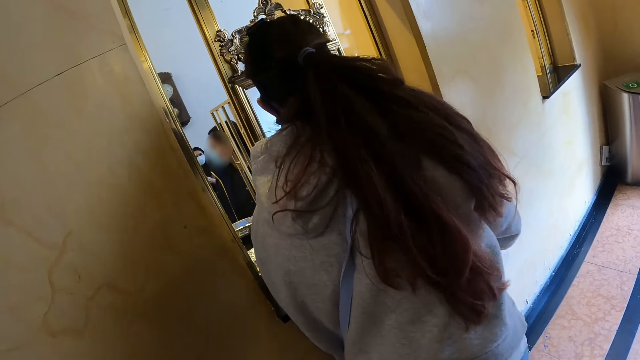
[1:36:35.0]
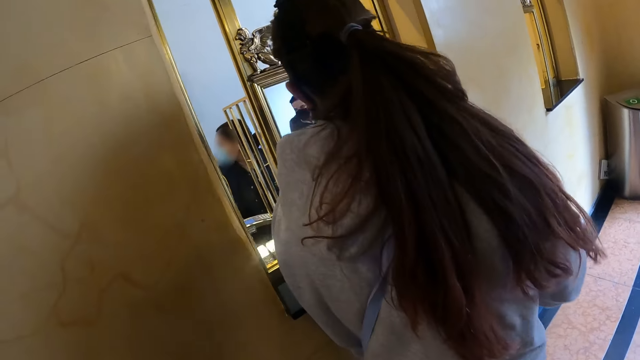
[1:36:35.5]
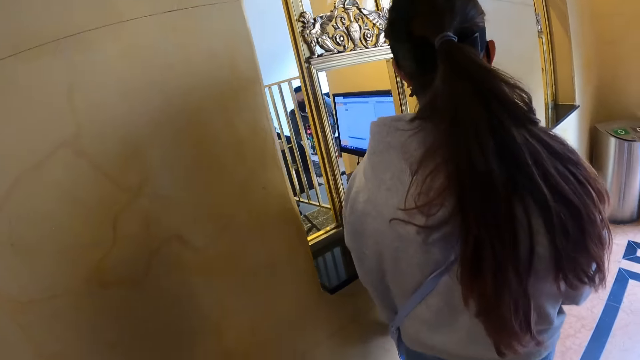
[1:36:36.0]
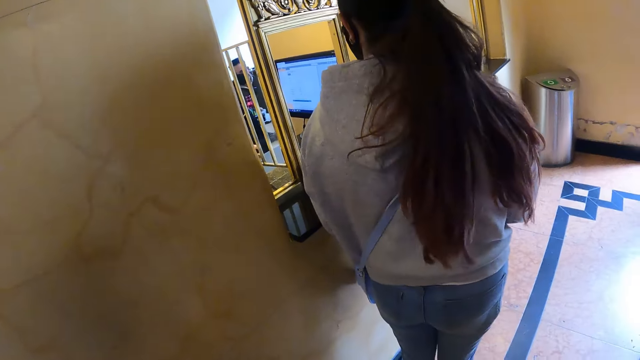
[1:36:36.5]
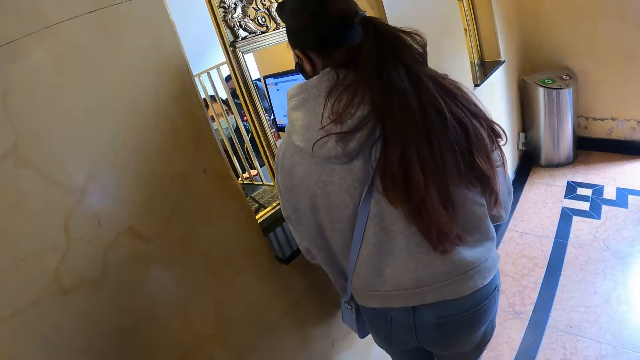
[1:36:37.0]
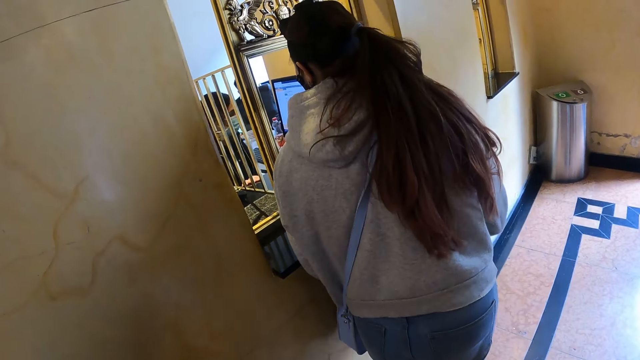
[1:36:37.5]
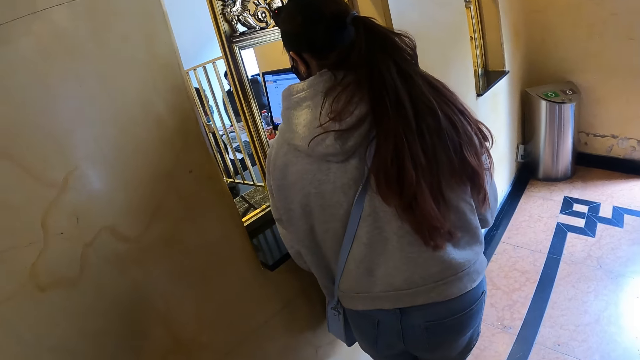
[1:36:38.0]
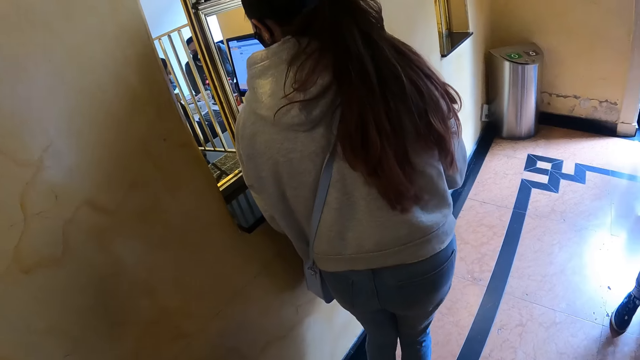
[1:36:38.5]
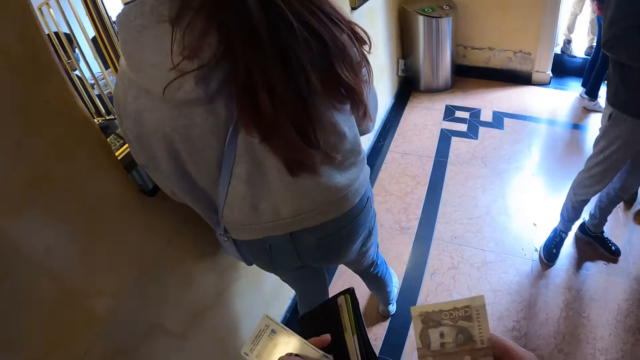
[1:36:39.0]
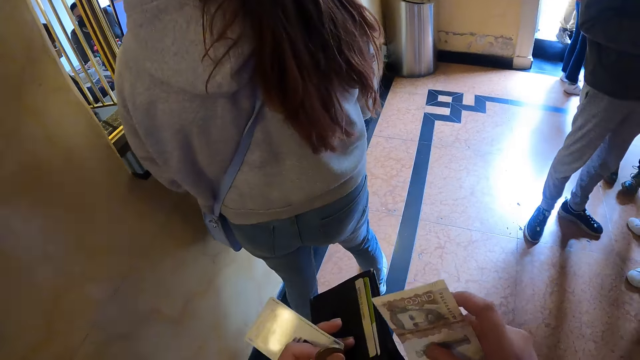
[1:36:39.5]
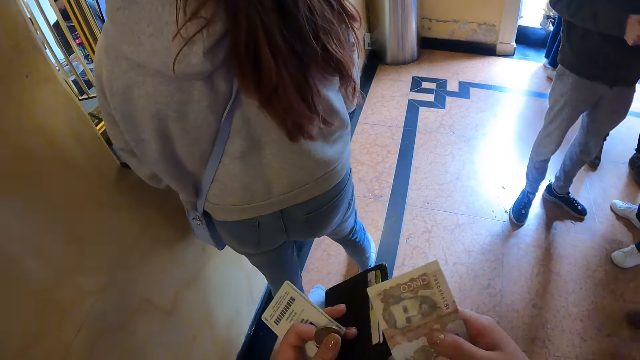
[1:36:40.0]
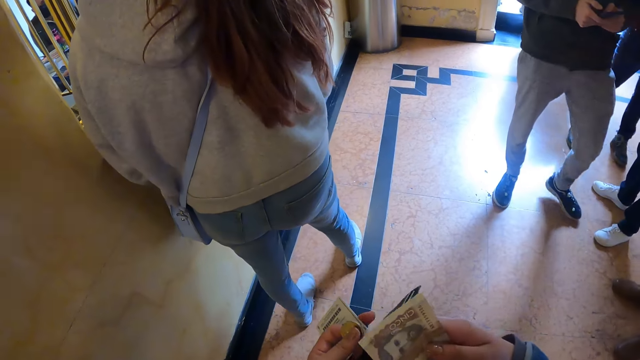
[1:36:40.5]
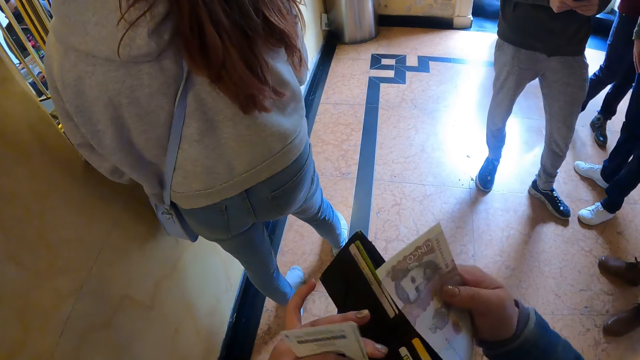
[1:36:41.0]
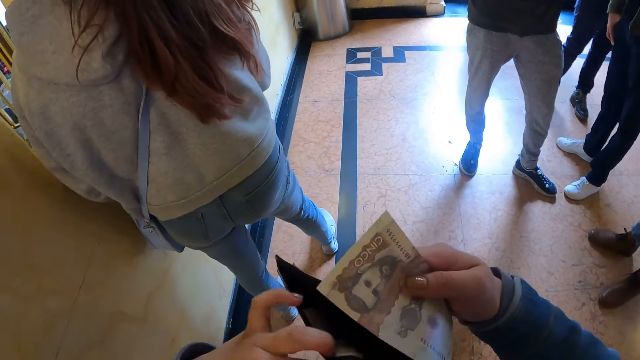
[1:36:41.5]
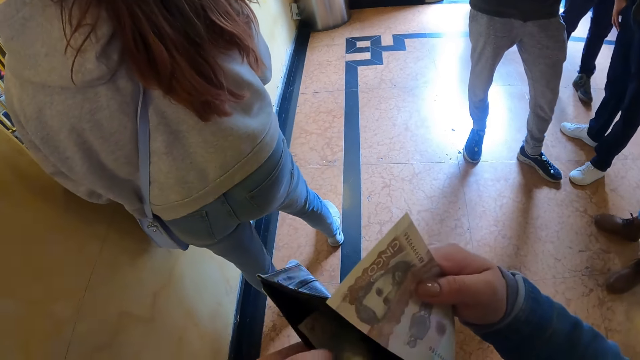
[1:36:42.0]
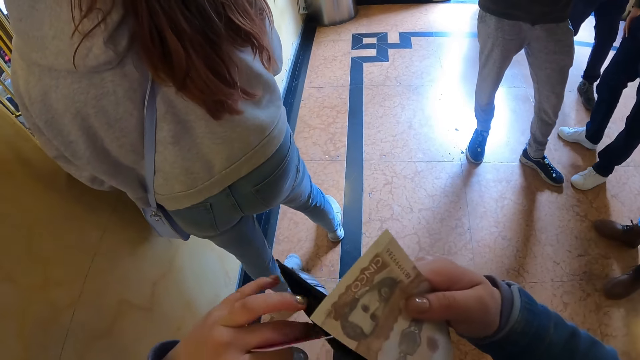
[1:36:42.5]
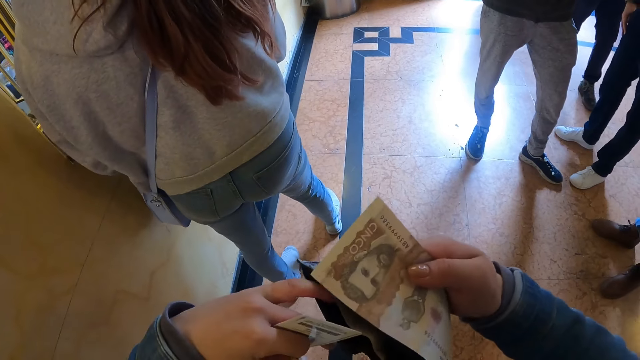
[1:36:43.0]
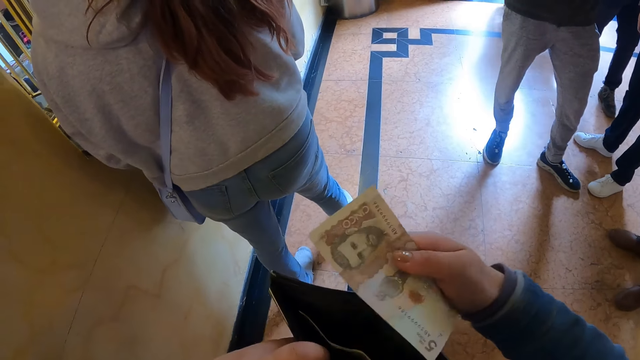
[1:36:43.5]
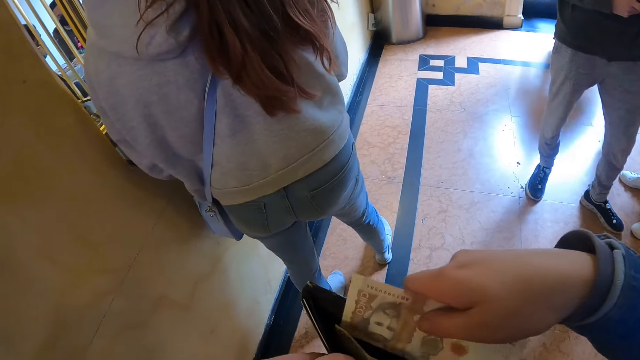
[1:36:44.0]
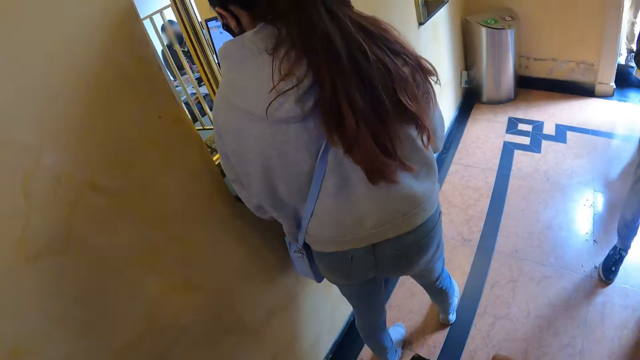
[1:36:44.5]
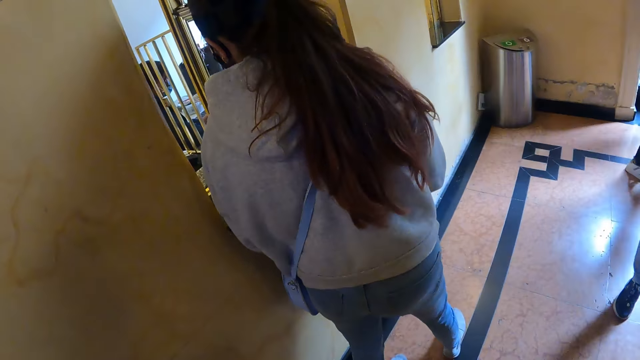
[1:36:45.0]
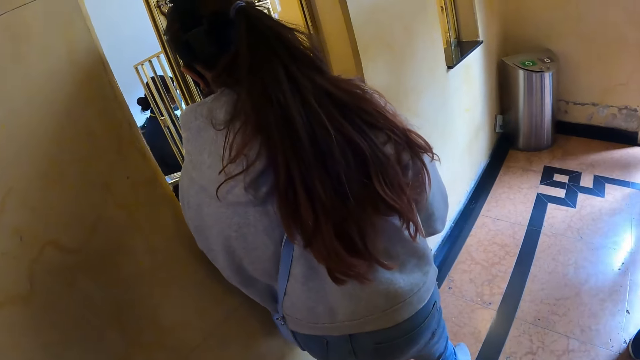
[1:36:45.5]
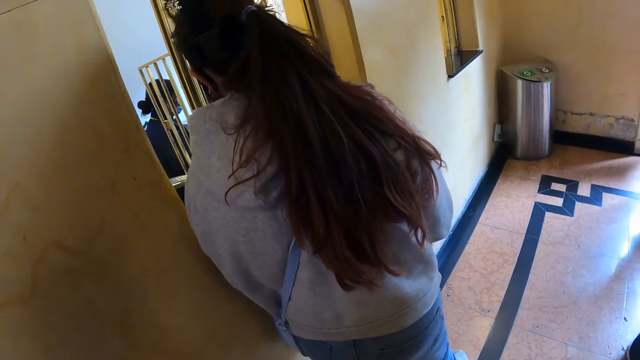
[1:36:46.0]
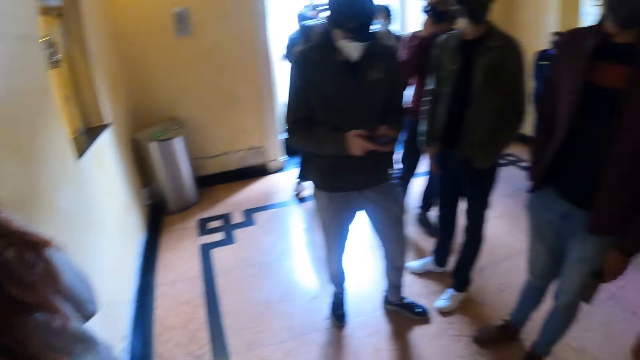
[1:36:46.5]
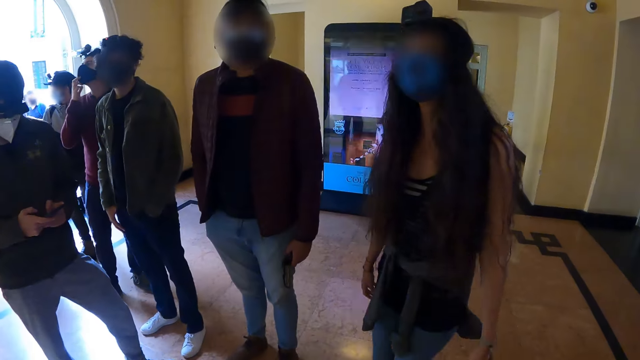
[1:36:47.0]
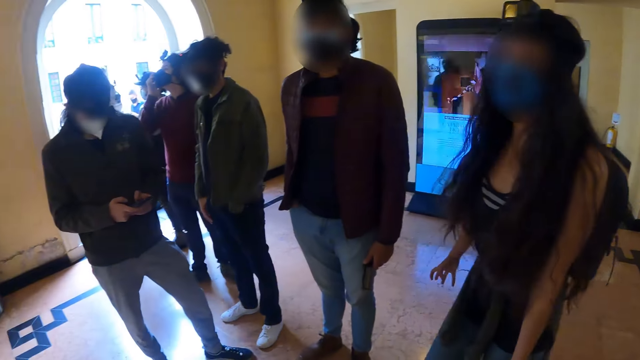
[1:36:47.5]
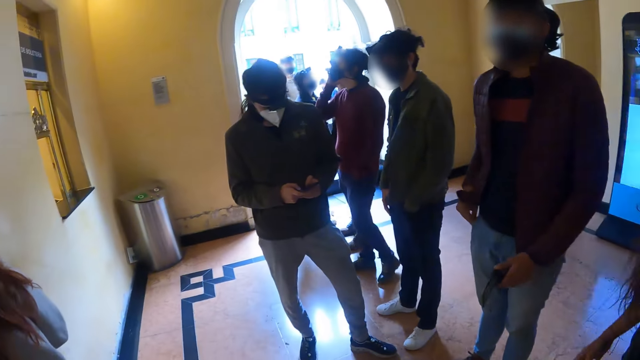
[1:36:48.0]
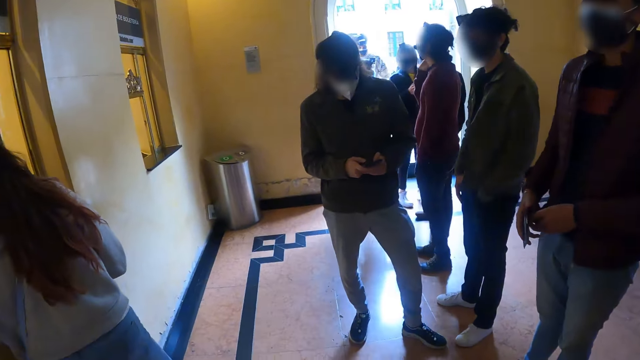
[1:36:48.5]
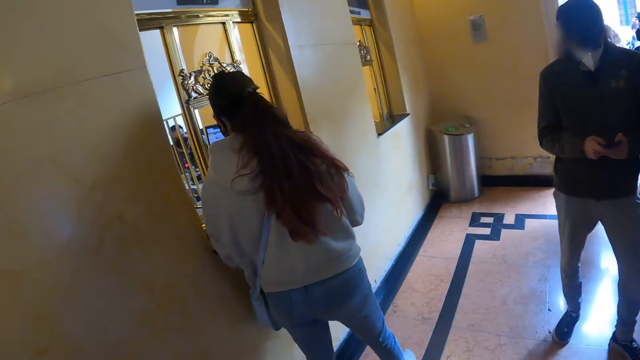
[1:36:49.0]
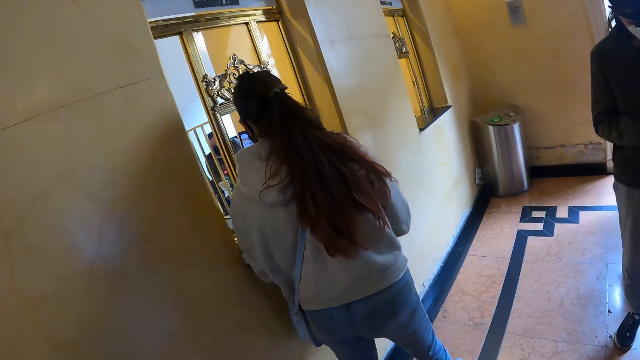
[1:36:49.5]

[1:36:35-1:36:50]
A person moves close to a woman at the window. The woman talks with another woman in the reception. The camera wearer moves the wallet and money with the hand. She opens her wallet. She puts the cash in her wallet. She stares at the room. Another person moves the hand to the face.

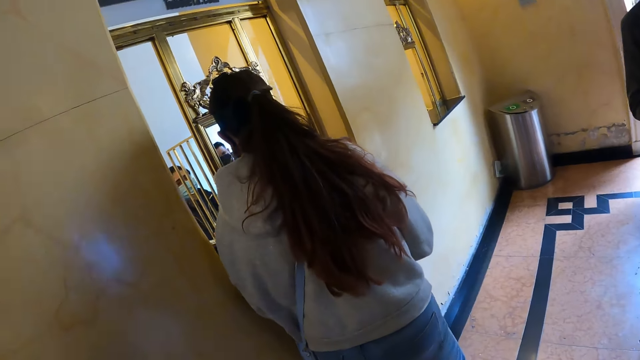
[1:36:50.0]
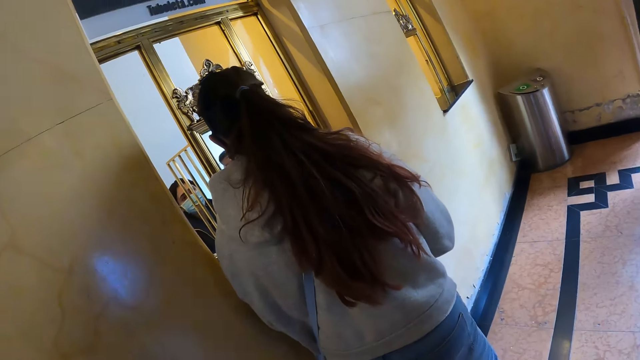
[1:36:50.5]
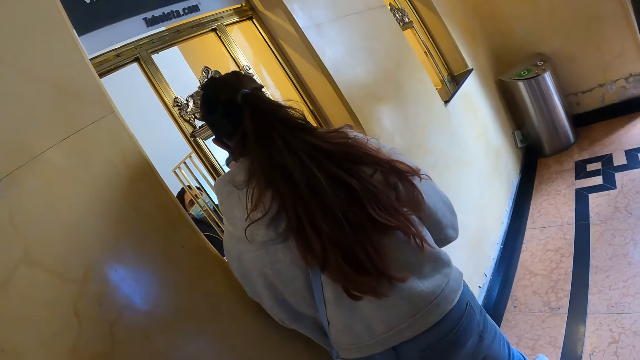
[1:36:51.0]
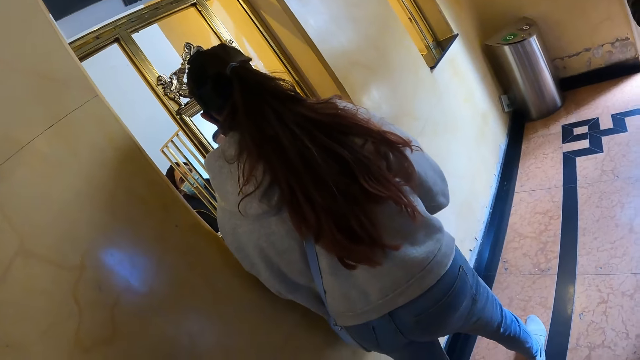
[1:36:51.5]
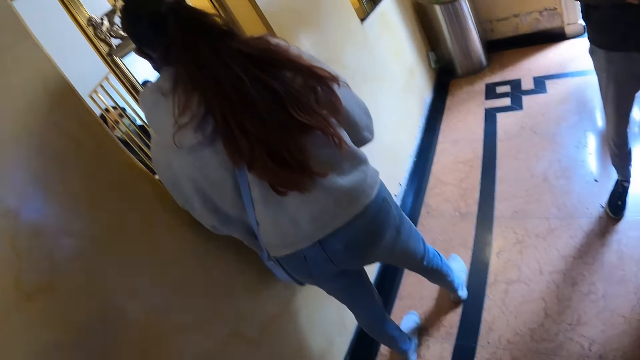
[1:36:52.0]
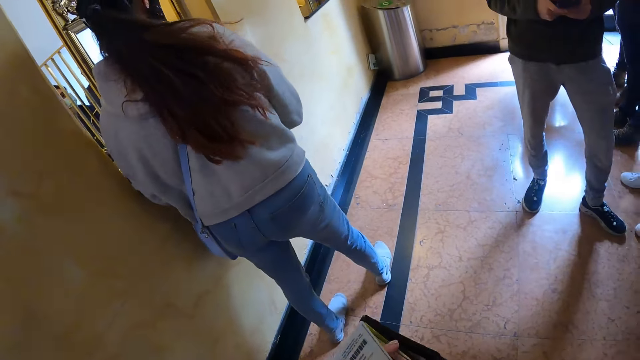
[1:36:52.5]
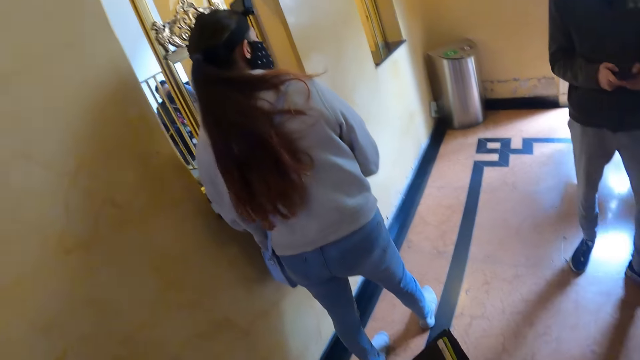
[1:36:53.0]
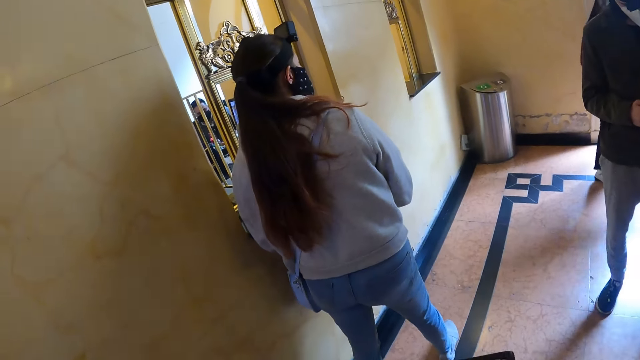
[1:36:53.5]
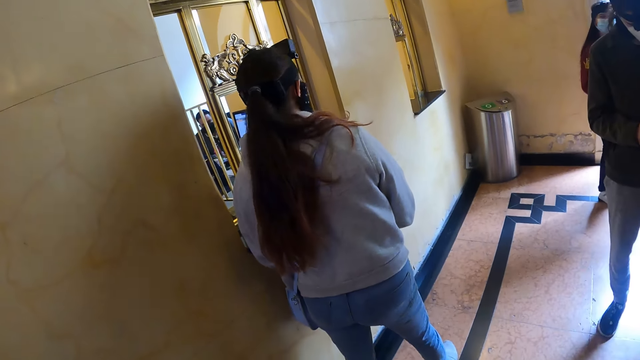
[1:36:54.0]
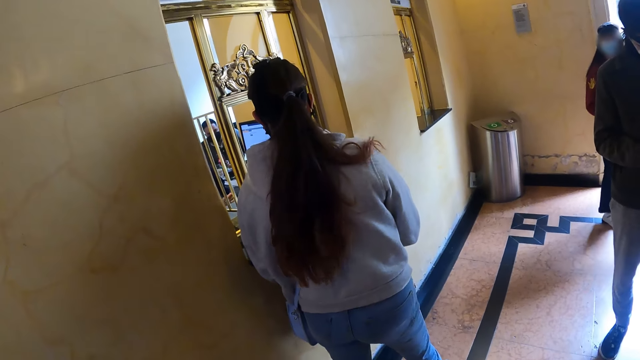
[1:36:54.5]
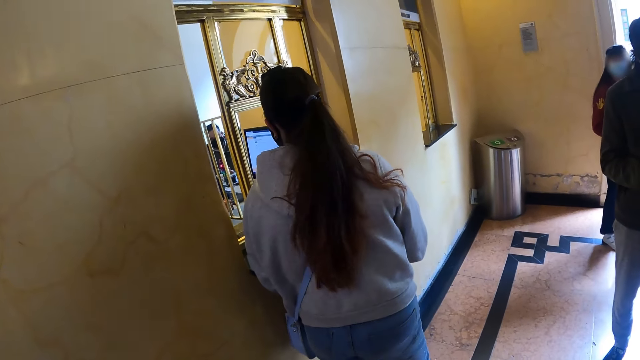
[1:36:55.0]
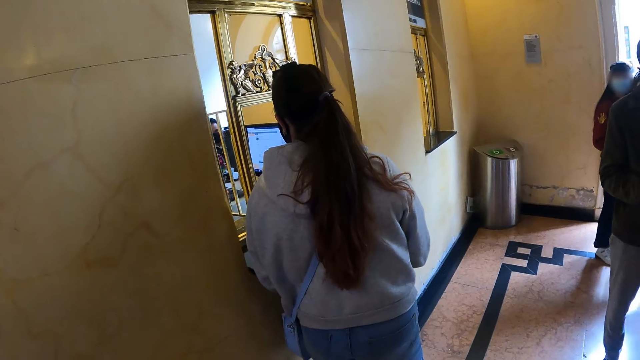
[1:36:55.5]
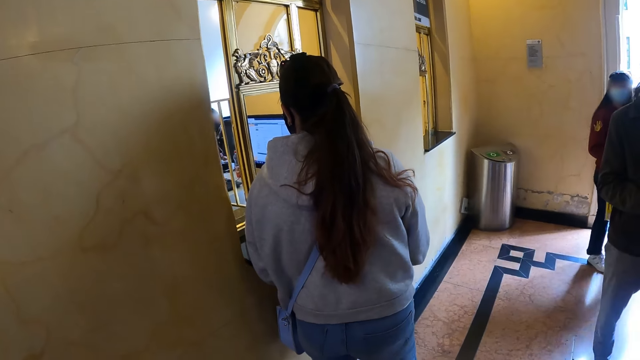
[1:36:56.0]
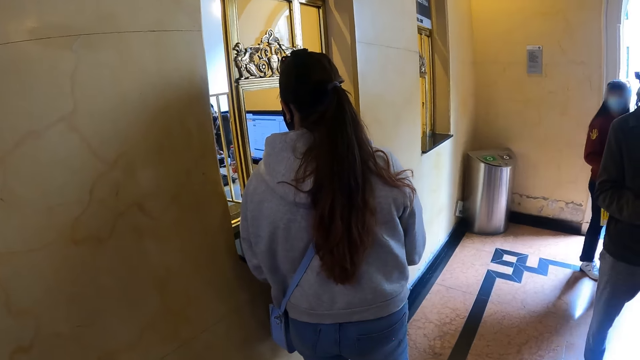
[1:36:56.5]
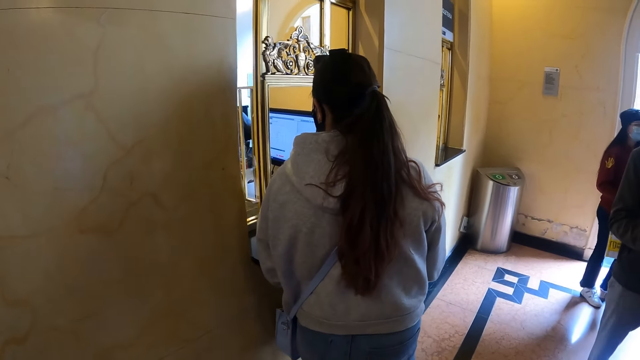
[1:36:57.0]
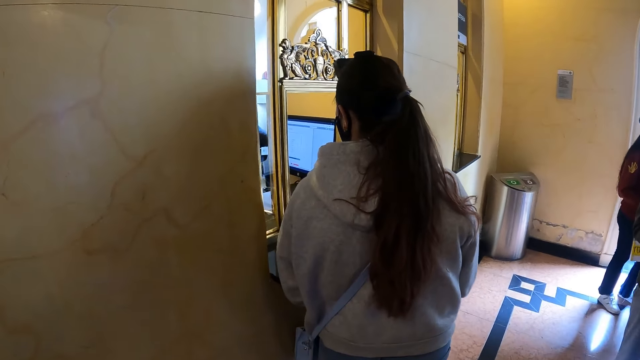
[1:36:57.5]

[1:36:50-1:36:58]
The camera wearer holds the money on the hand.
